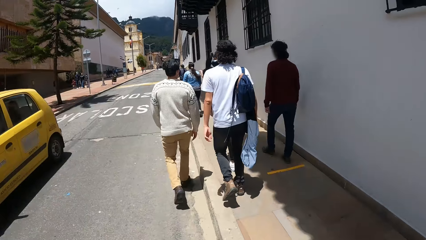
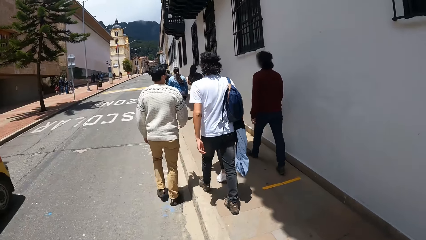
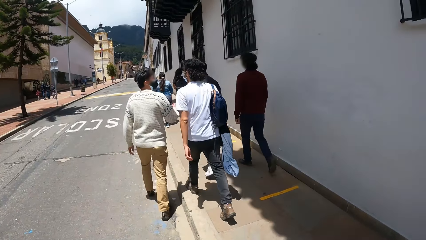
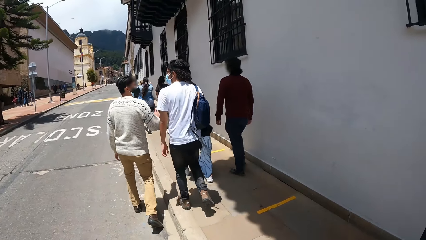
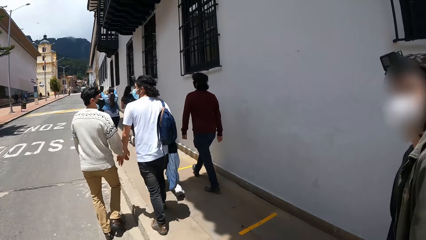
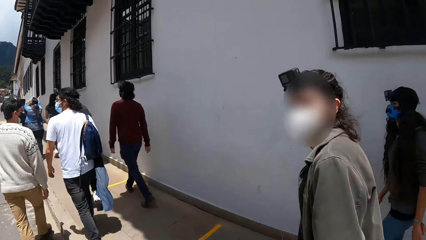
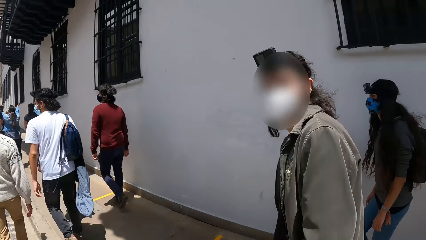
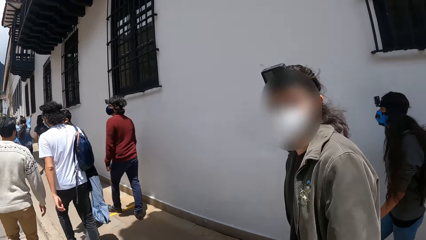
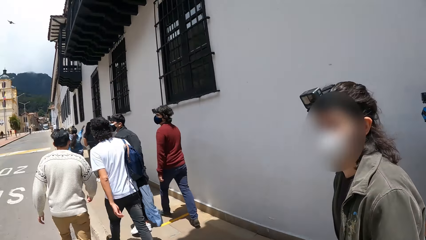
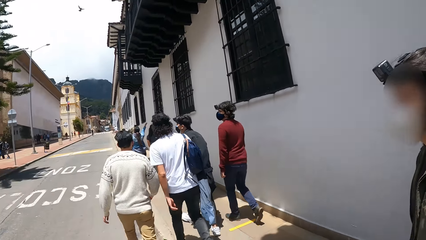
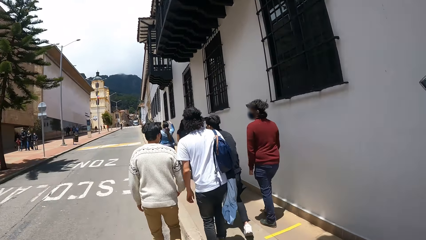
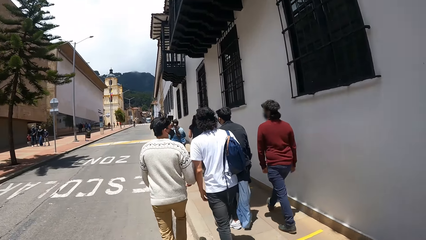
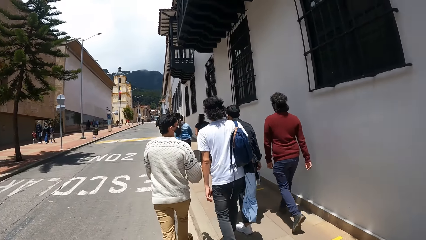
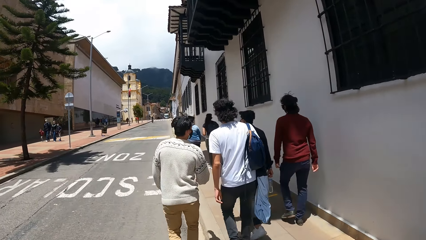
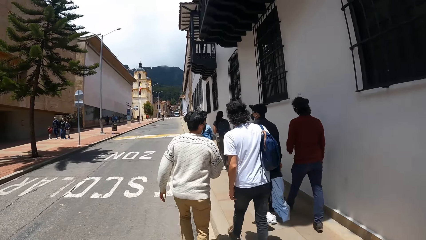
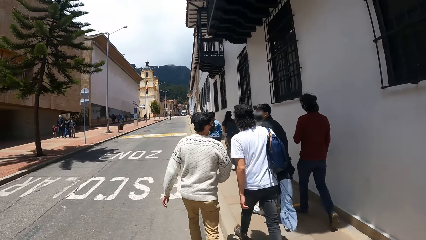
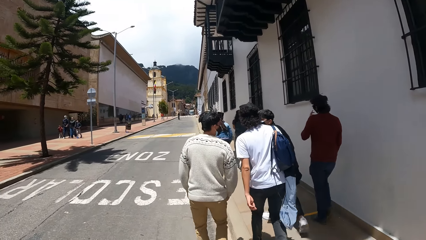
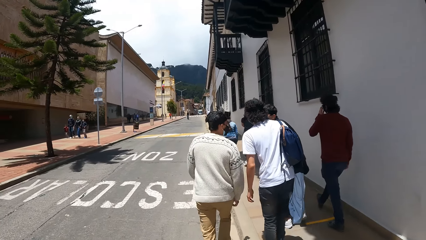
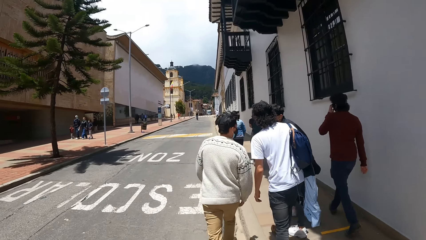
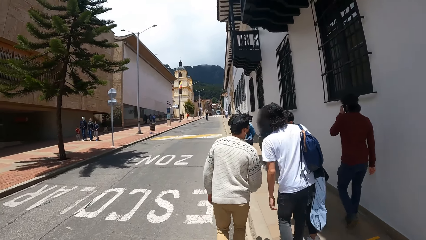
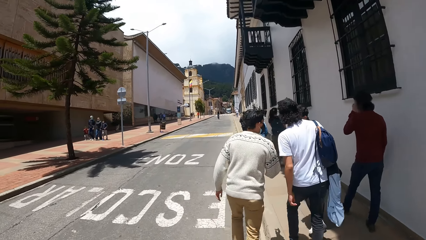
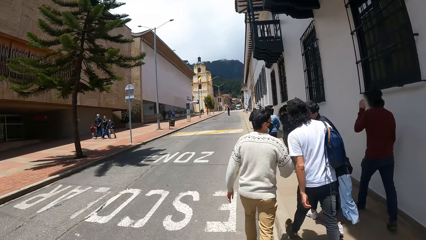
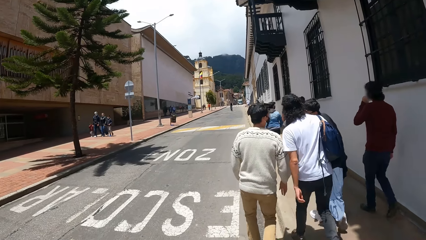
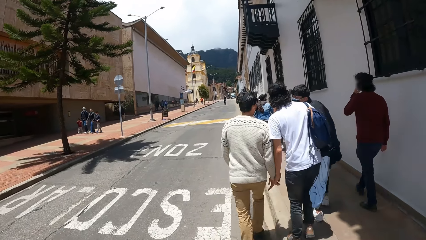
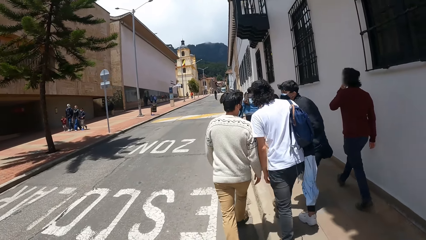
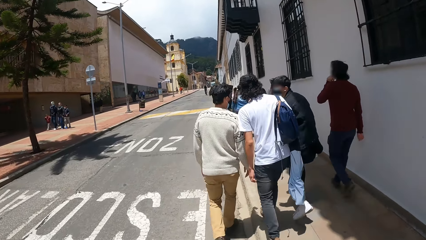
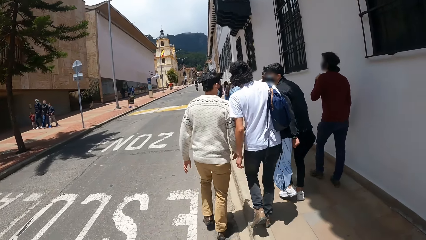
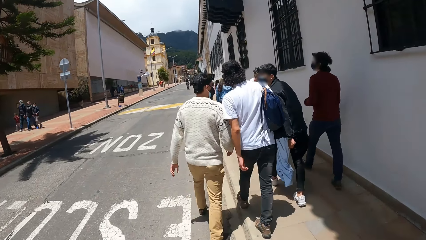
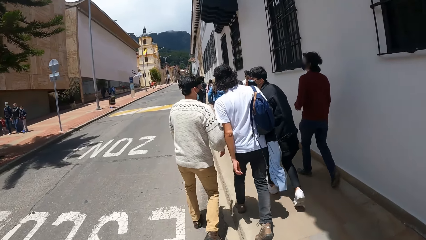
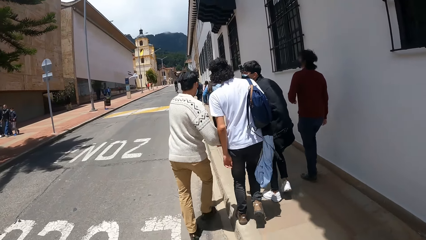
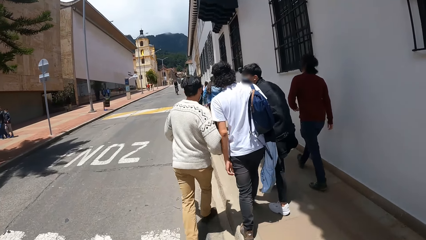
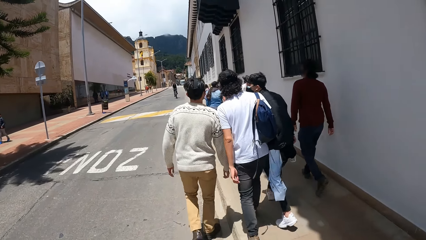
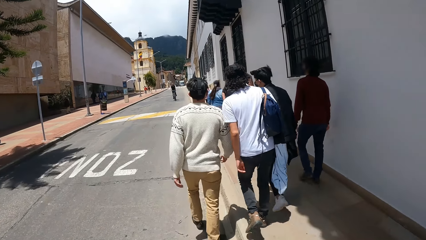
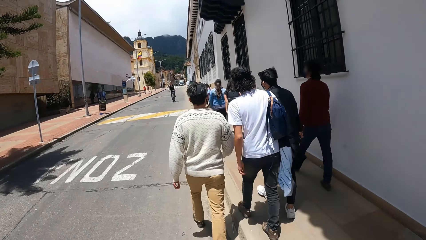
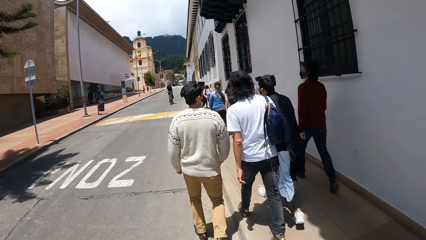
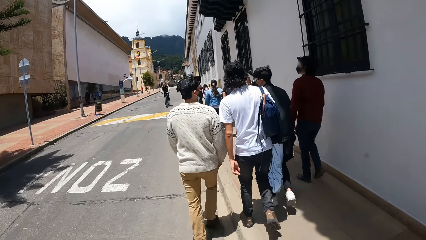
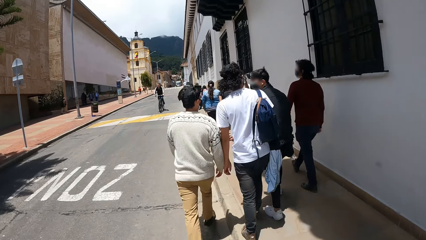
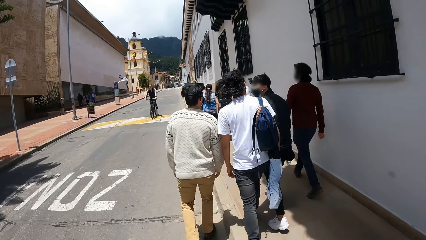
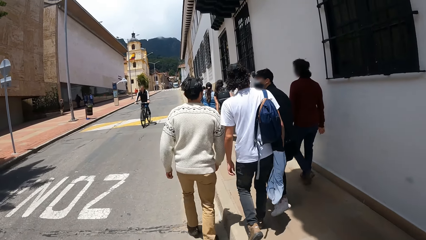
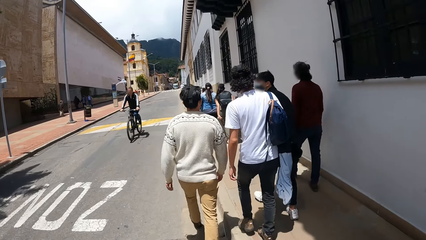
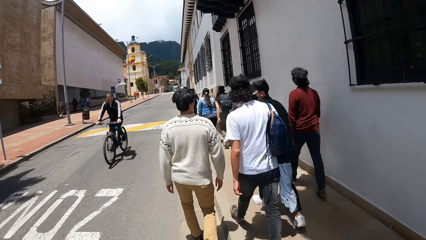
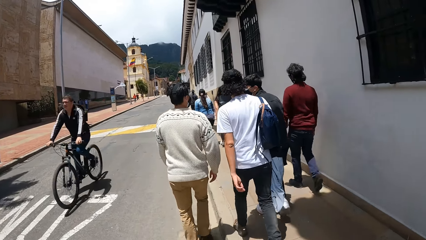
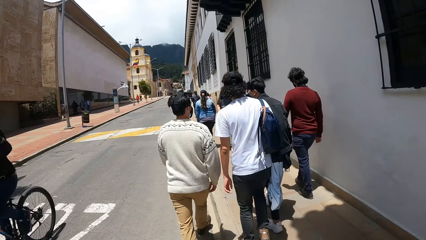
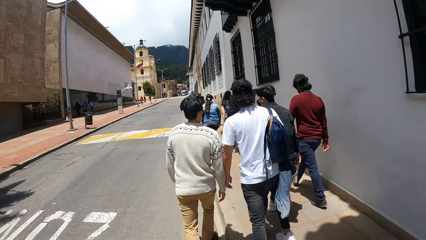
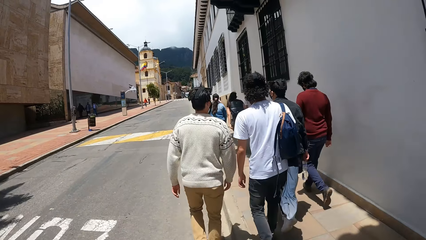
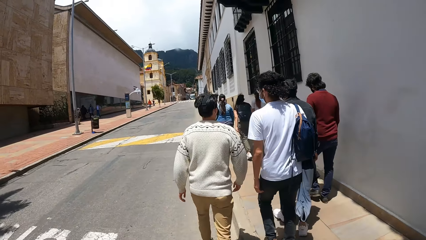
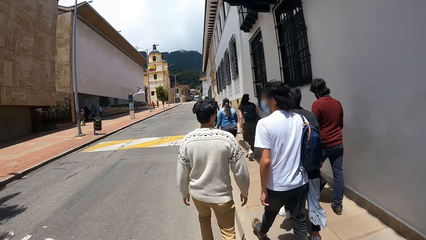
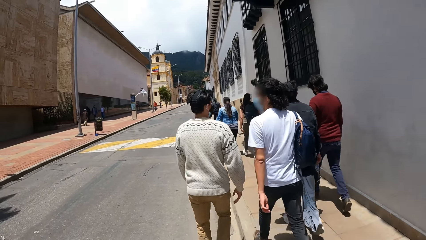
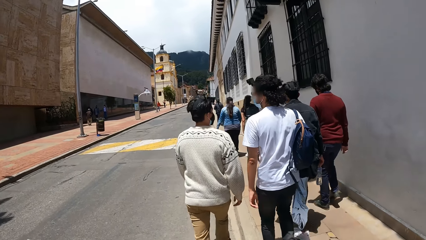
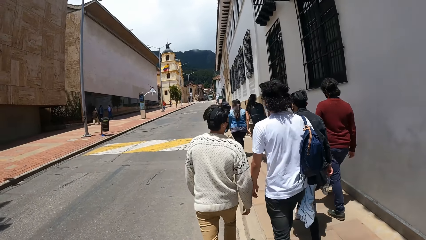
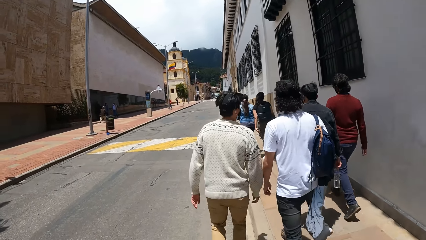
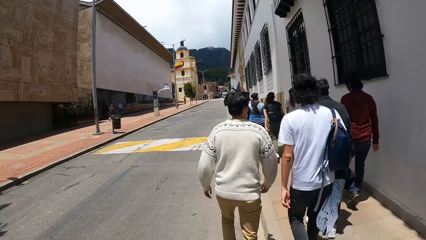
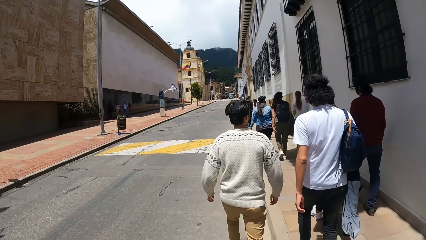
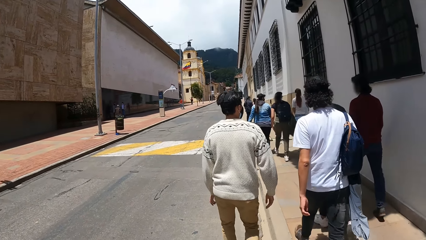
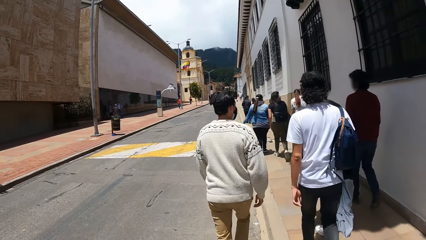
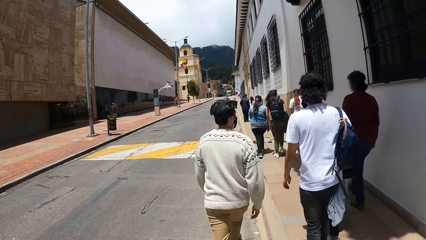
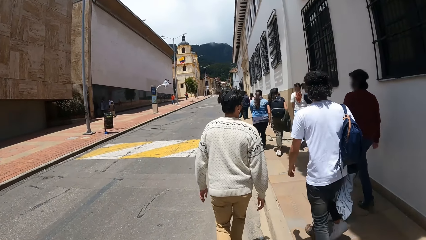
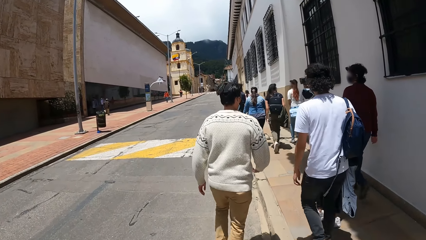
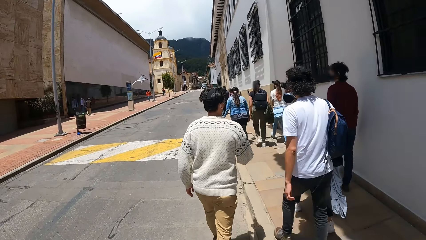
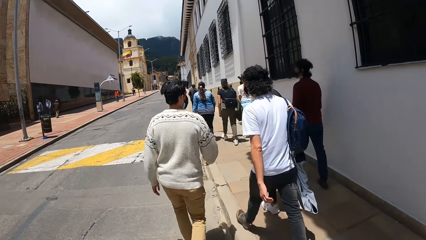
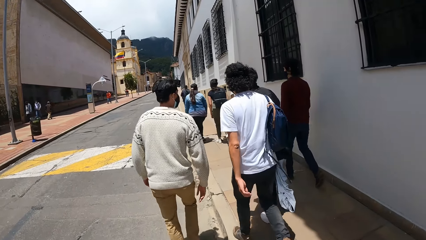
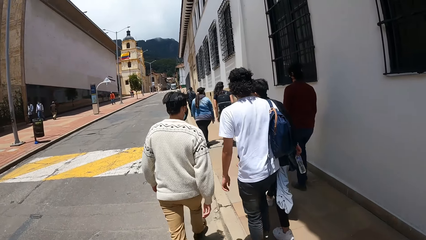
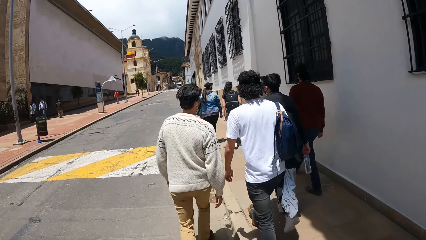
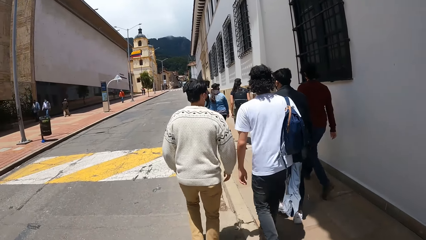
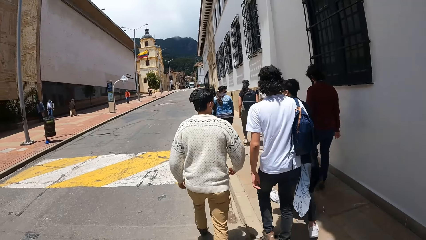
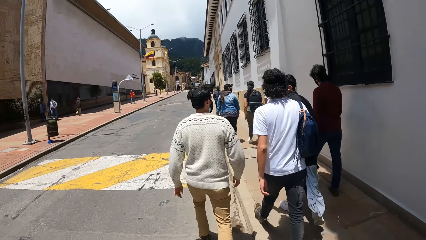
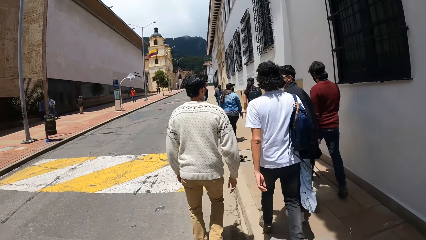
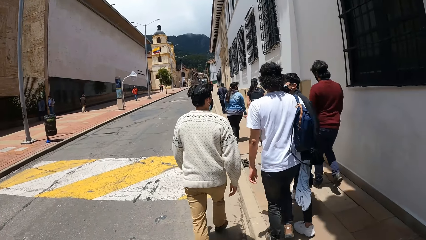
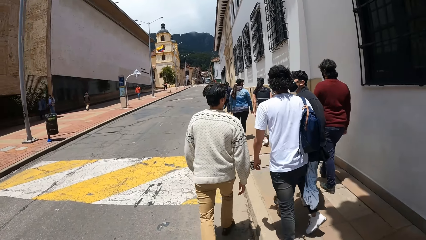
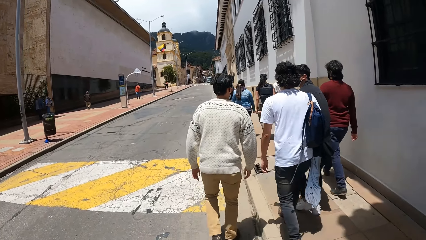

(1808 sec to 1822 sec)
A car drives past the camera wearer and a group of people. The camera wearer converses with a man. Another man converses with a third man and a fourth man. Another man rides a bicycle past the camera wearer and the group of people.

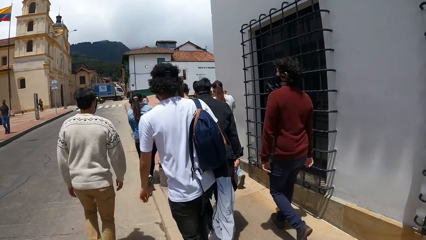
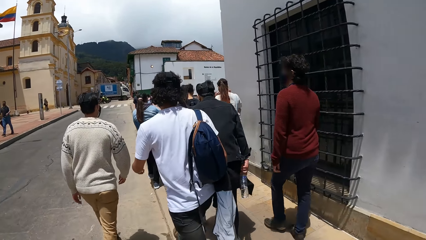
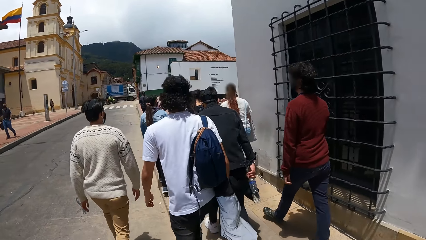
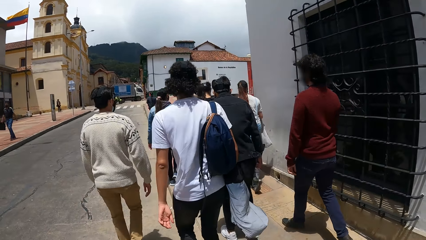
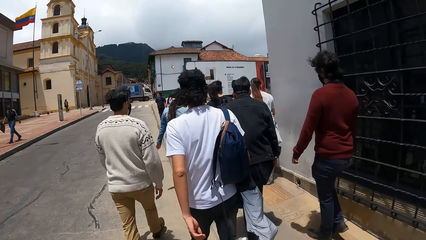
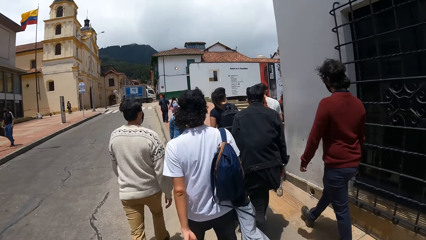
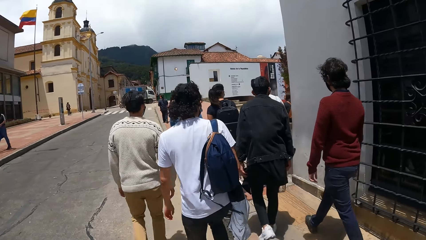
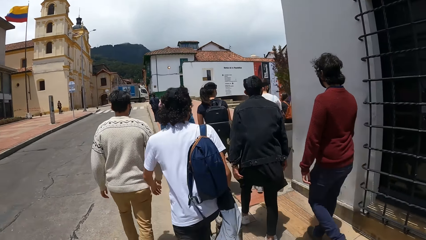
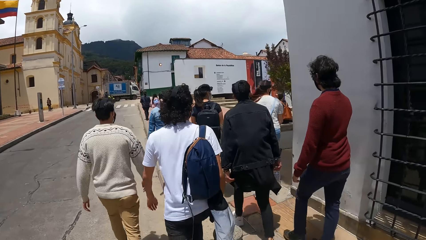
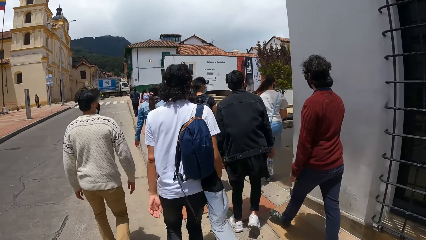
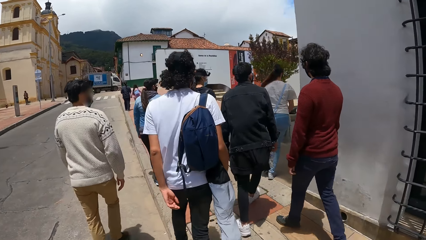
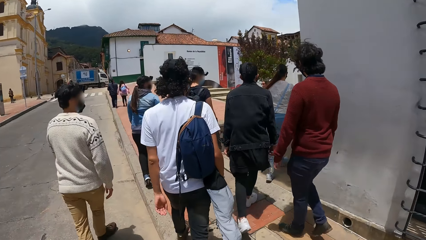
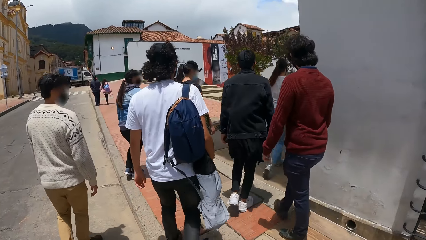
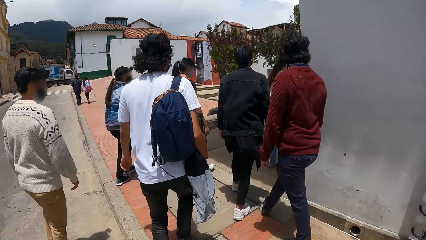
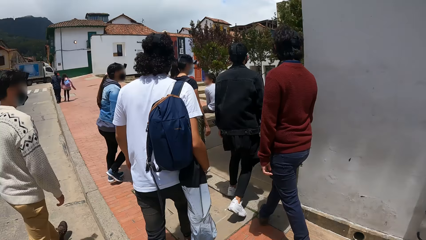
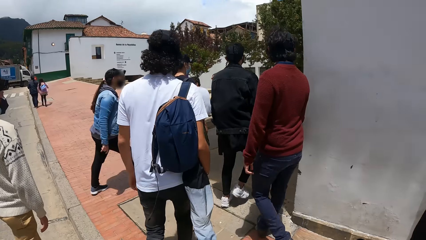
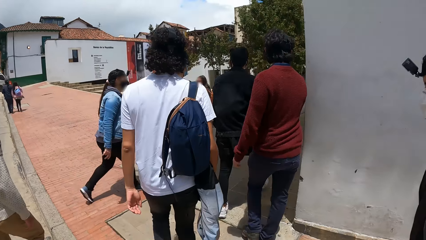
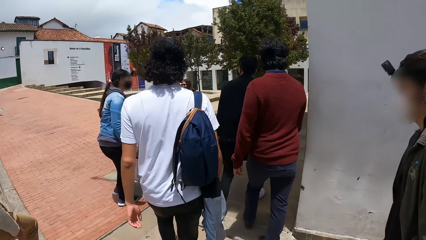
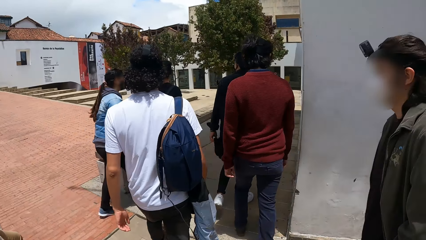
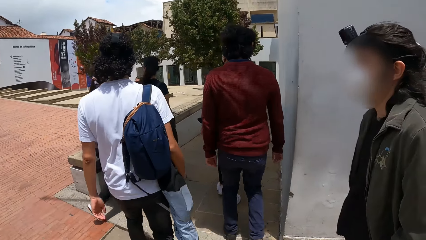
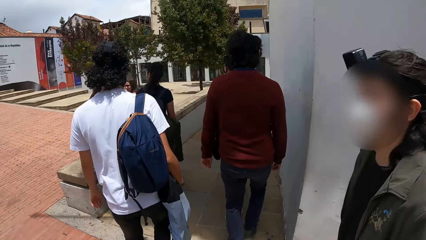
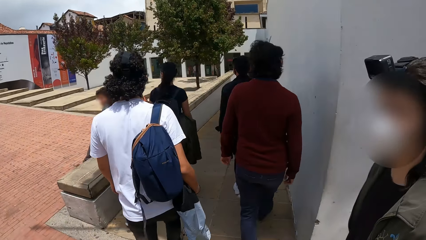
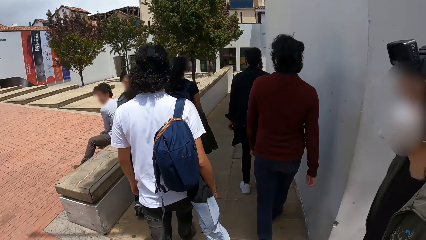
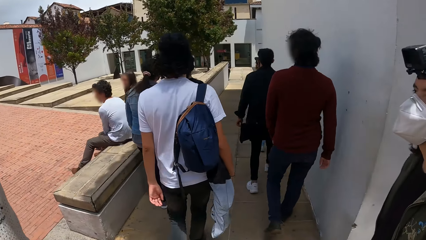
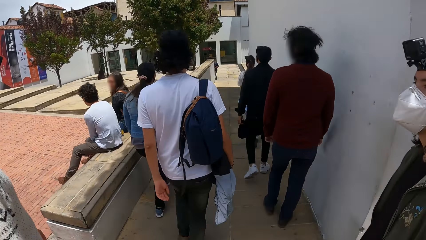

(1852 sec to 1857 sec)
The camera wearer and the group of people turn in an opposite direction. The camera wearer and the group of people walk on a pathway.
